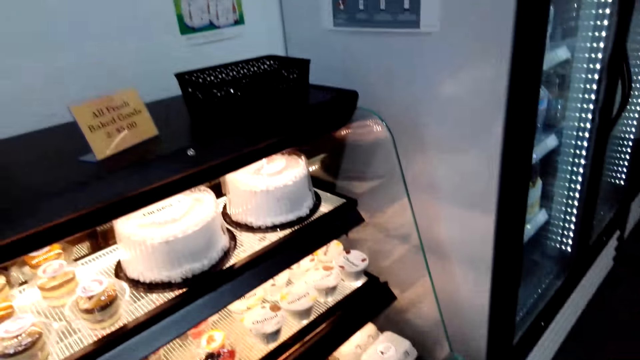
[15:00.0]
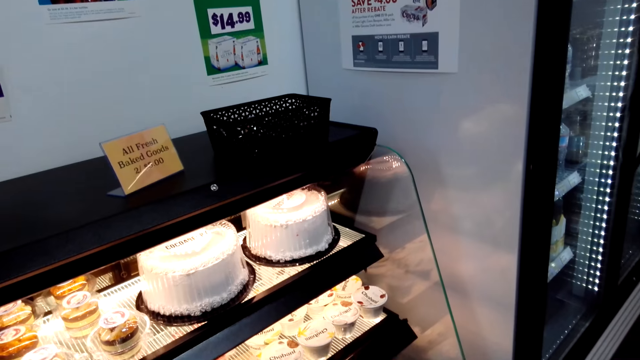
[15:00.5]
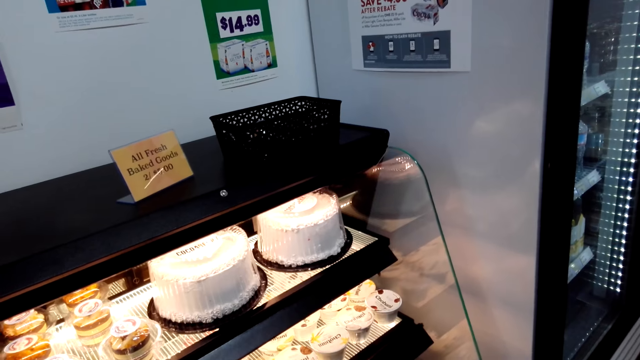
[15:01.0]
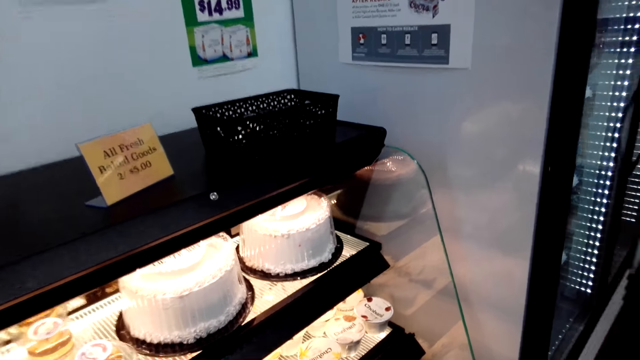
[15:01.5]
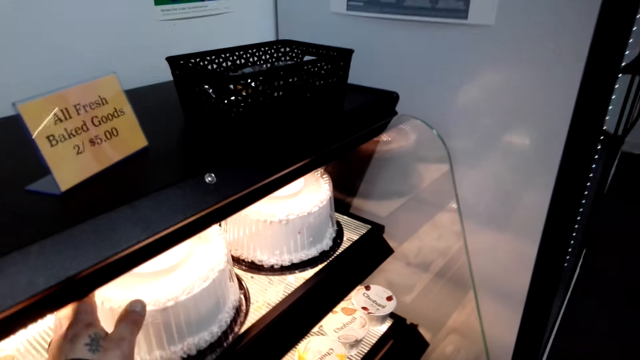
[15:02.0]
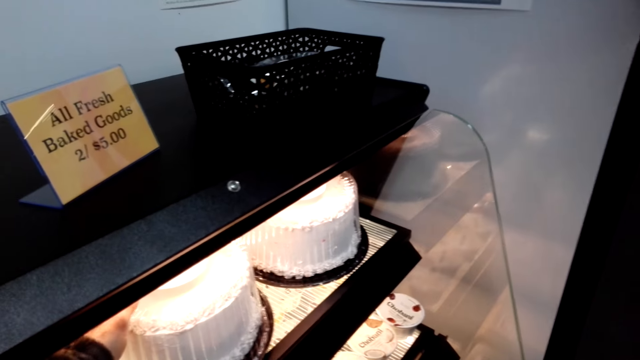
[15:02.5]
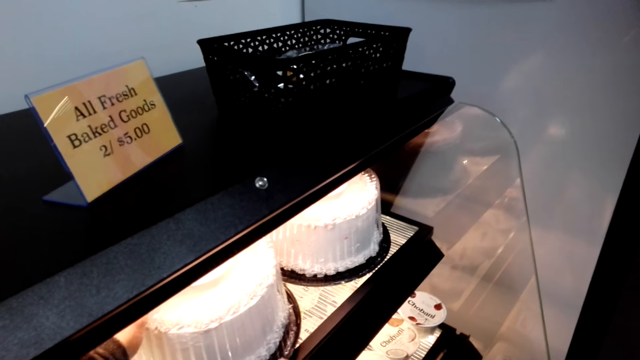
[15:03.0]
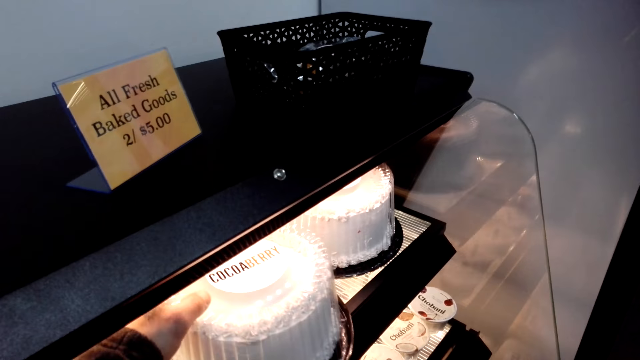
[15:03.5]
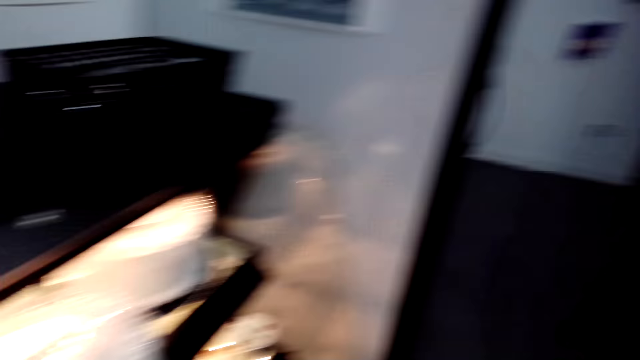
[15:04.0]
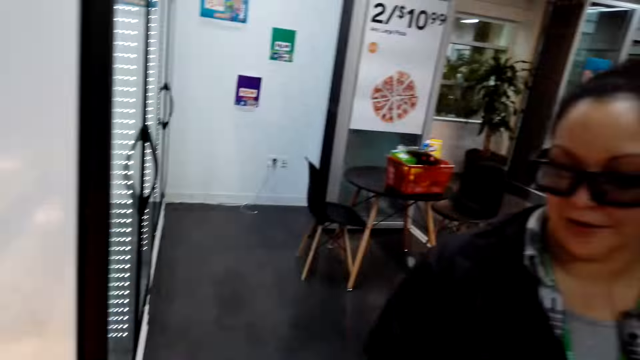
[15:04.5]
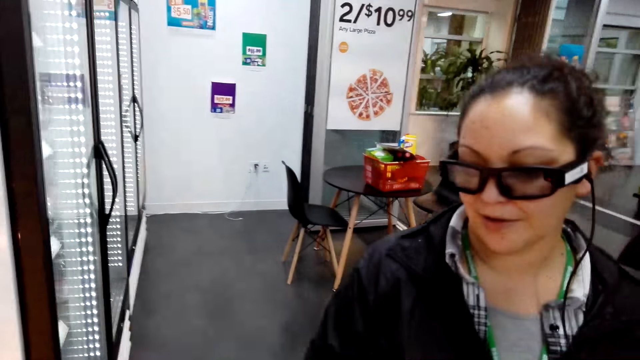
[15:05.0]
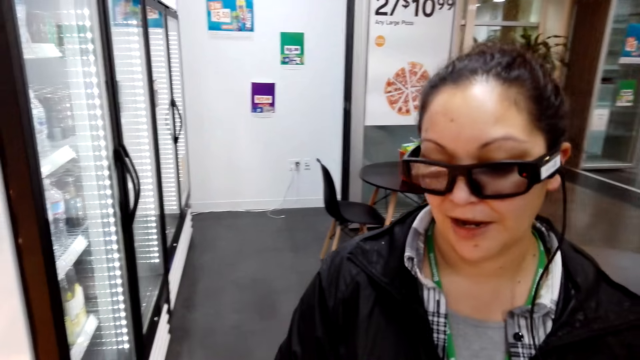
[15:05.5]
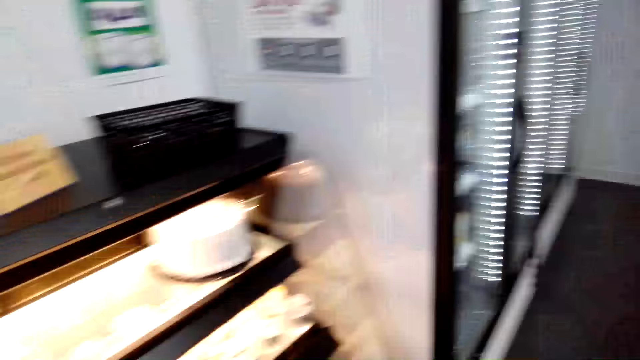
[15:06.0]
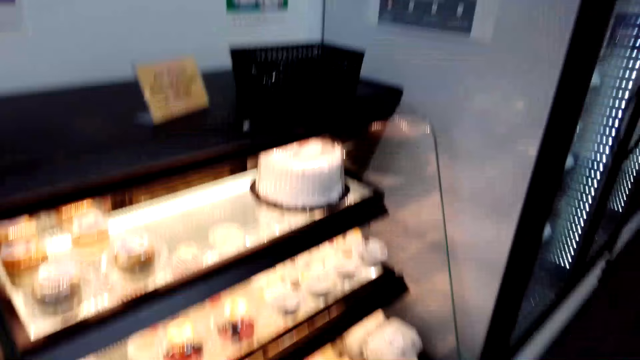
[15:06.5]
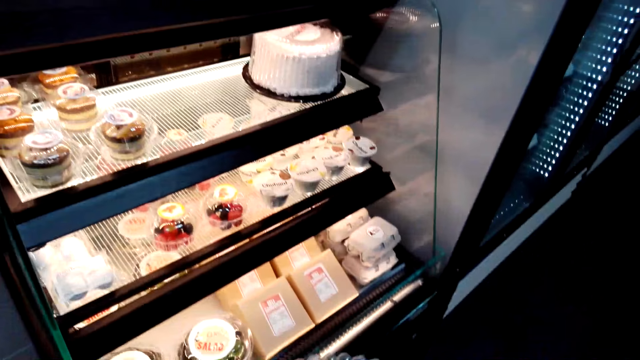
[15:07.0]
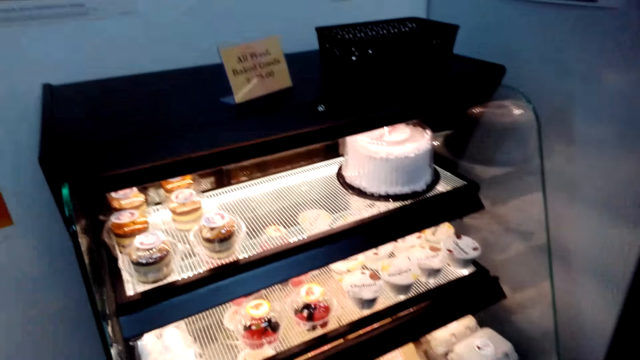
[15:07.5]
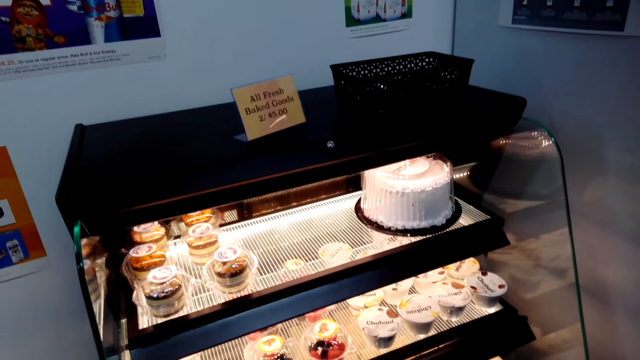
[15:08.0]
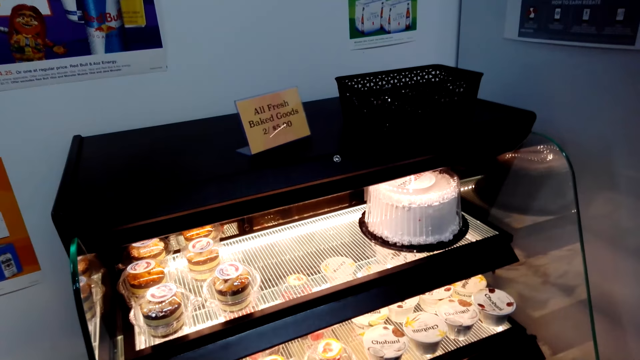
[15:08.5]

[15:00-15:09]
The camera wearer removes the cake from the stand. They stare at a person. They stare at the cakes.

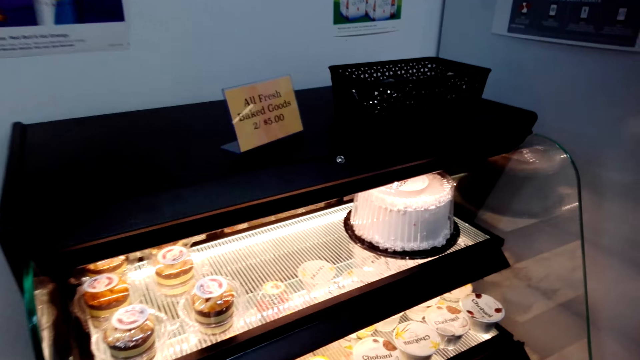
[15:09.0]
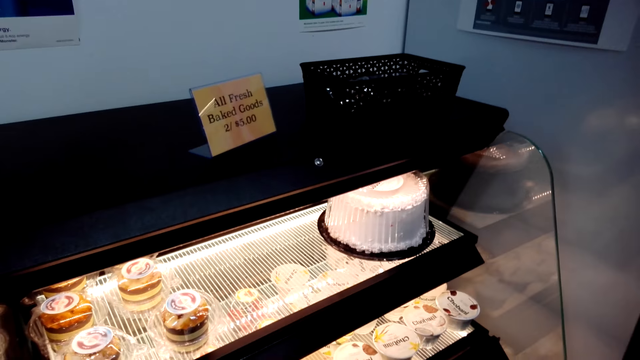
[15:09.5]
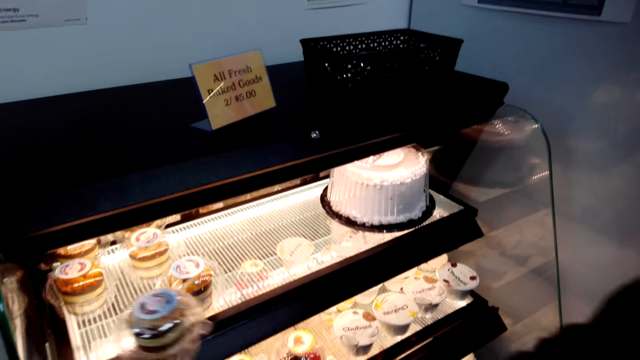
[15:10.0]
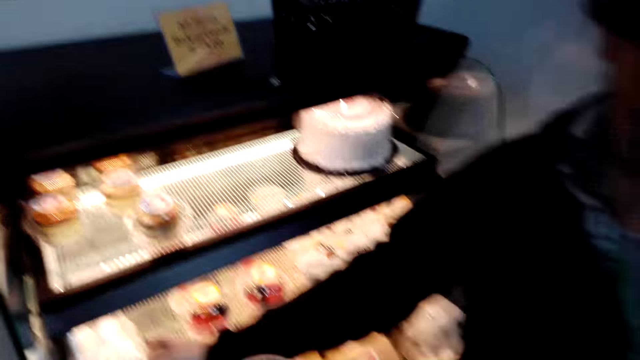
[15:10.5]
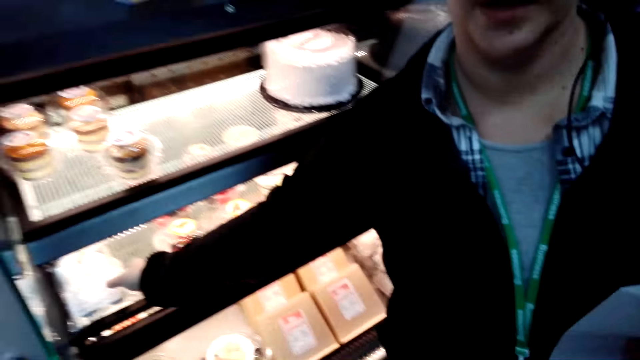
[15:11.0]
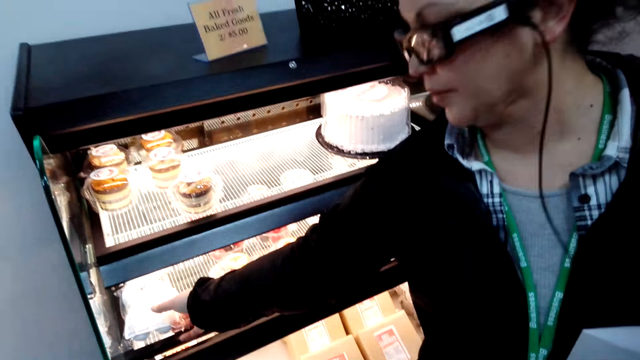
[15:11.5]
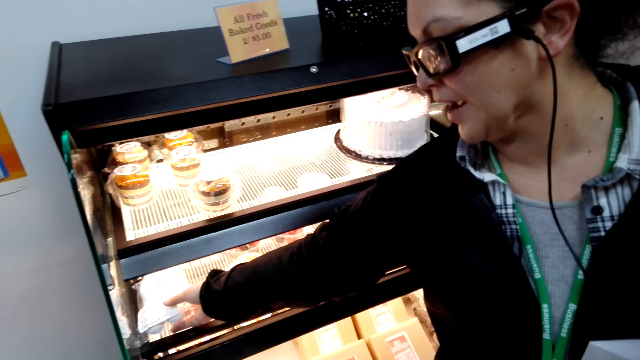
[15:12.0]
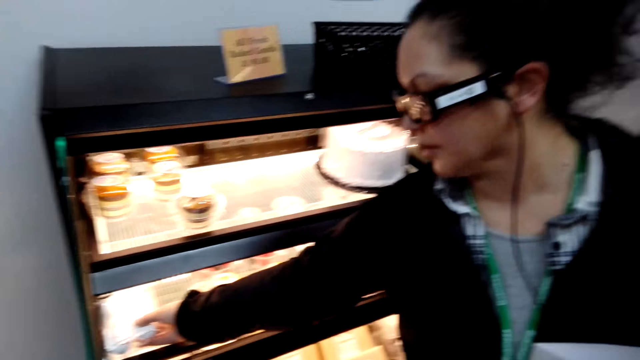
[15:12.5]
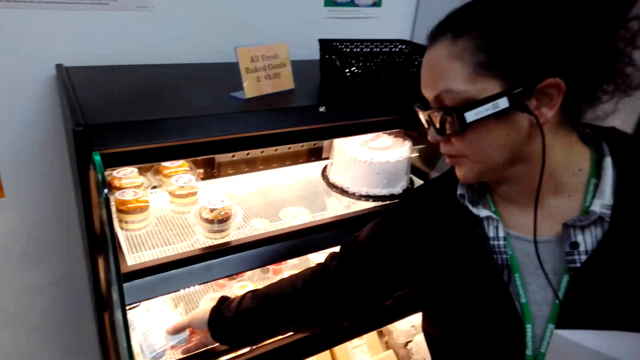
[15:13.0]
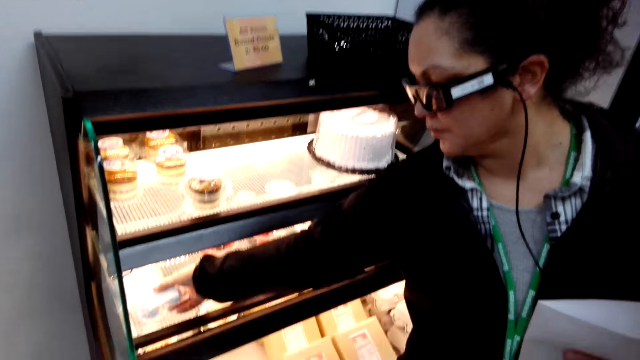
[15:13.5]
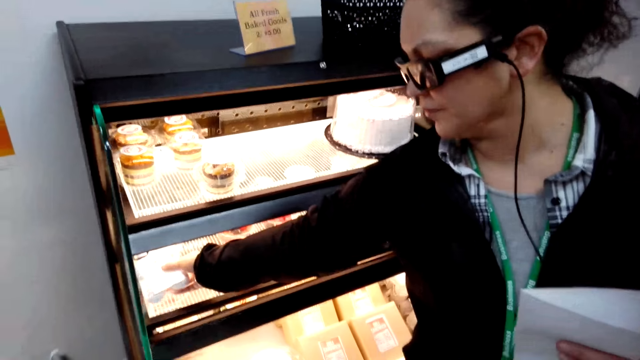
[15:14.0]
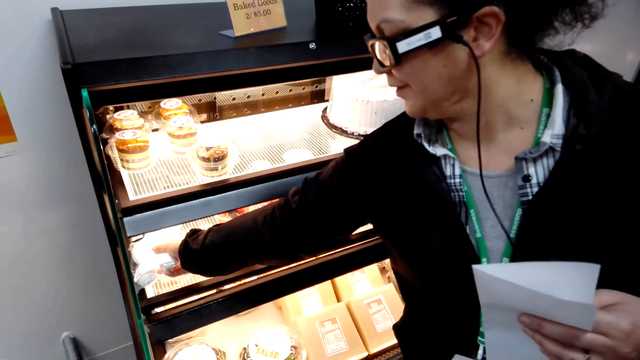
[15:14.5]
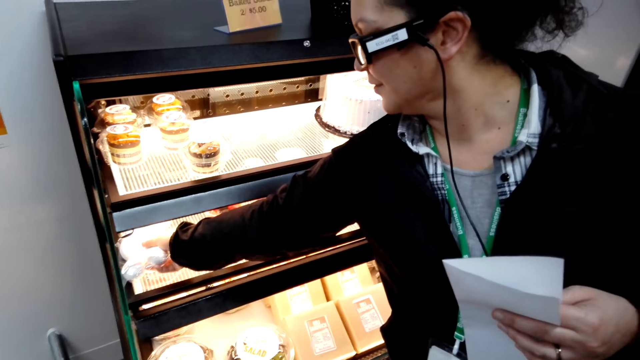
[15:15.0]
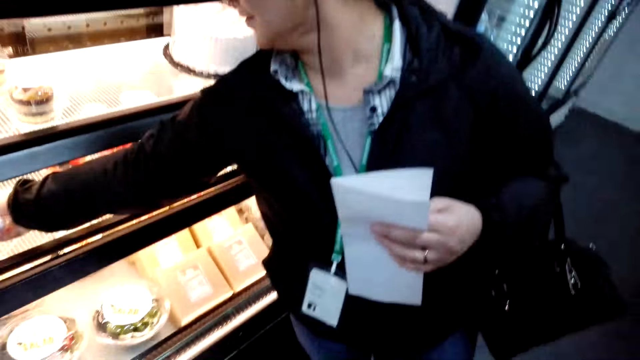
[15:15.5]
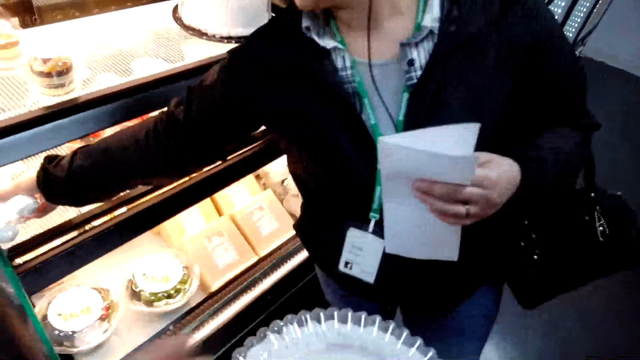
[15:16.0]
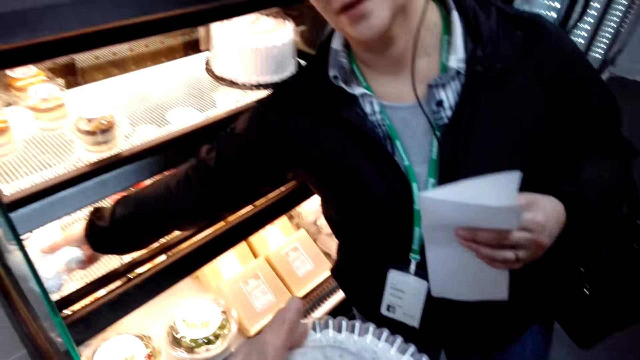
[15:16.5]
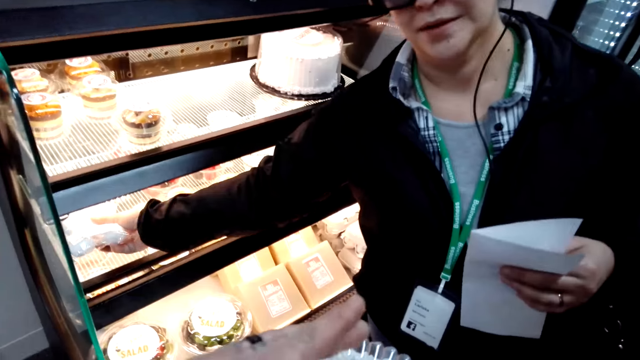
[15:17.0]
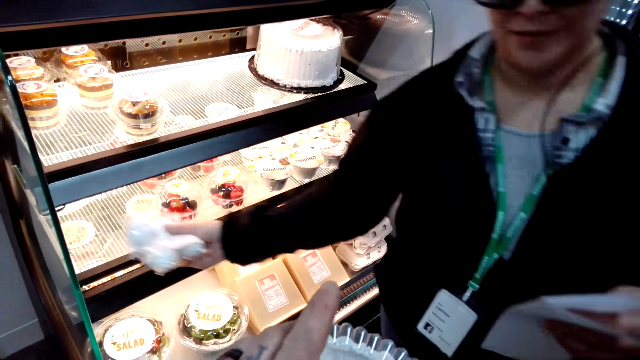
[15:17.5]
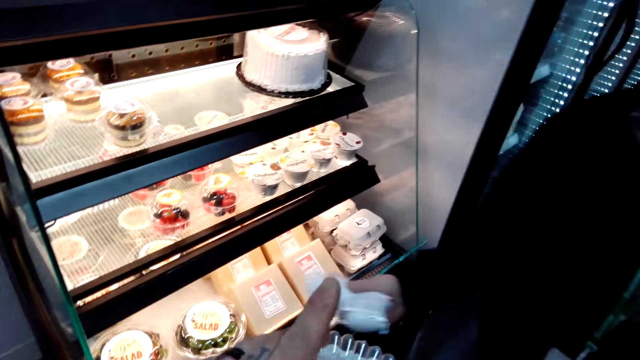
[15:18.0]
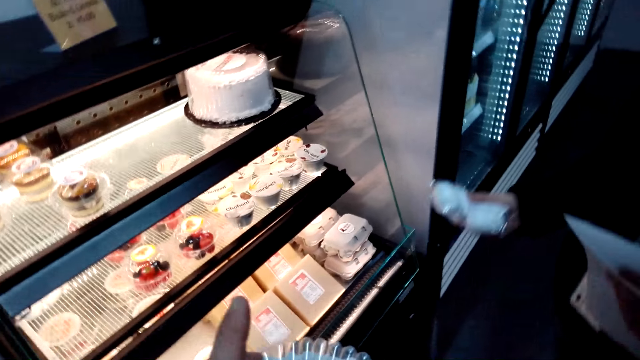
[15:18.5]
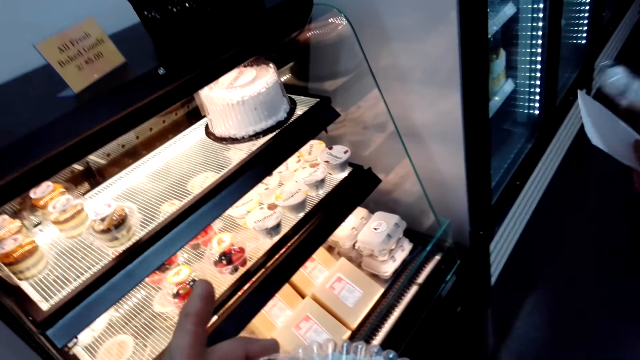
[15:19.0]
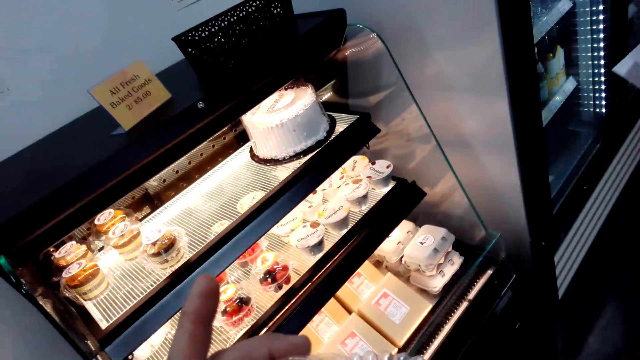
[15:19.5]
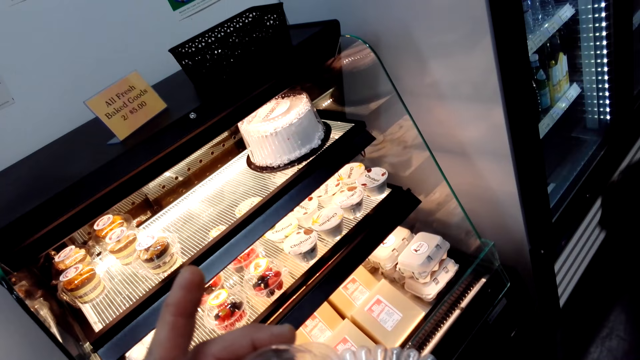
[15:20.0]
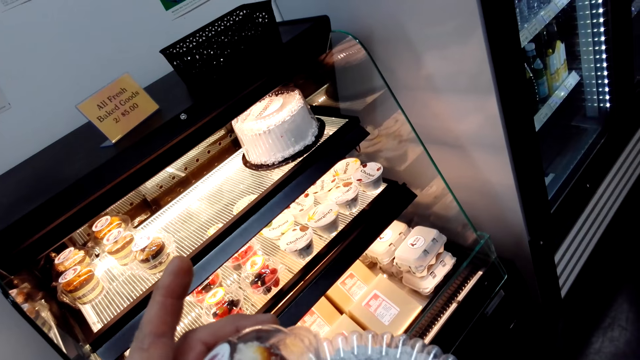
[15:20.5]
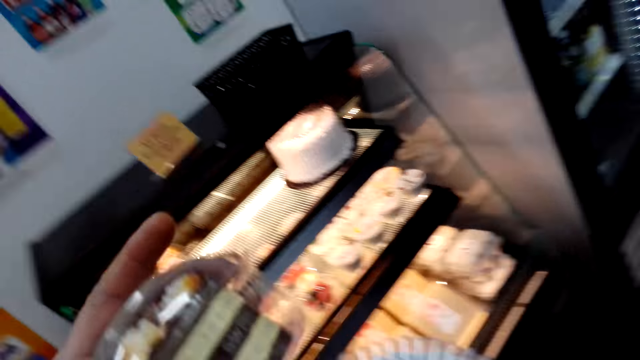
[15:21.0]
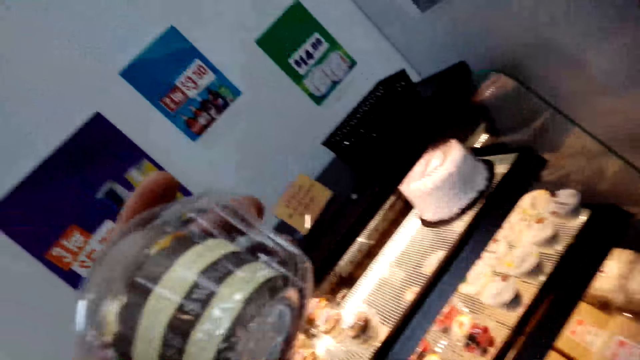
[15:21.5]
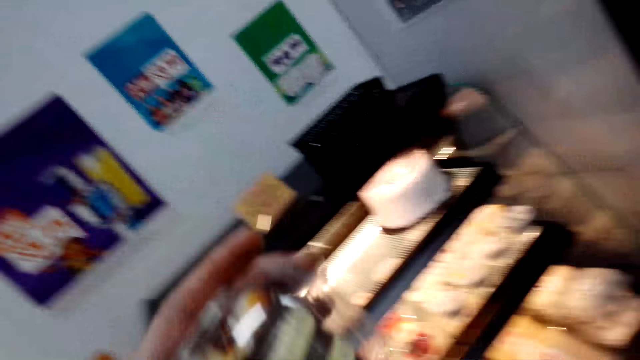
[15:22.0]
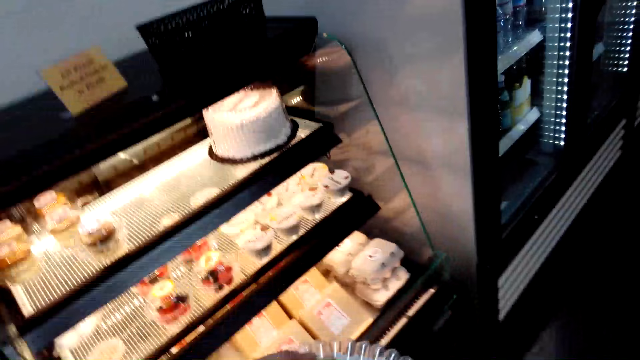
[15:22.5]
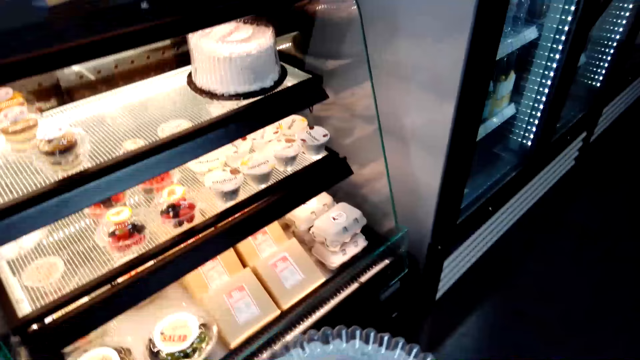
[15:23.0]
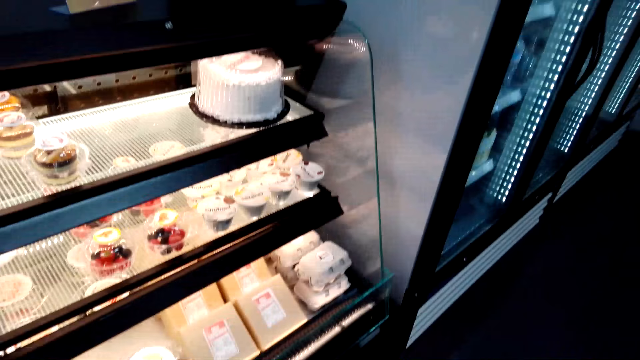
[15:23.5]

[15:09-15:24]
The camera wearer removes the short cake from the stand. A woman removes the pastries from the stand. The camera wearer stares at the cakes. They move the left hand. They lift the cake. They look at the short cake. They stare at the other cakes.
